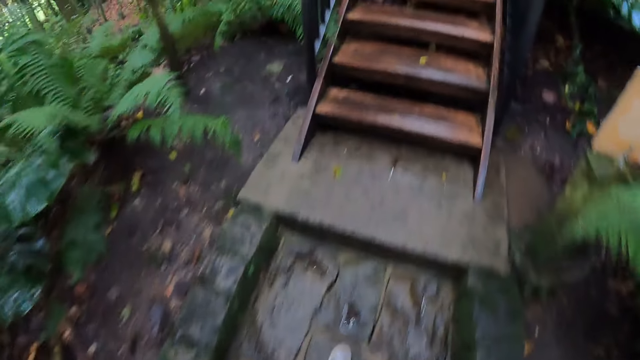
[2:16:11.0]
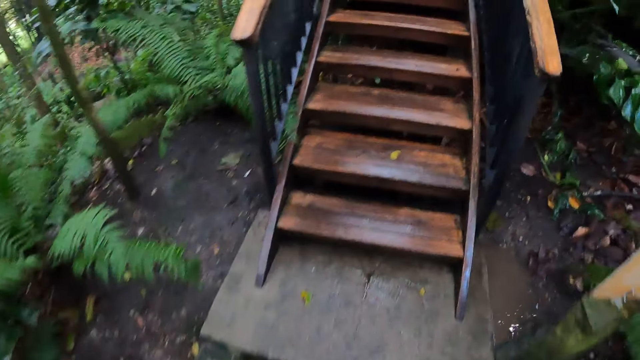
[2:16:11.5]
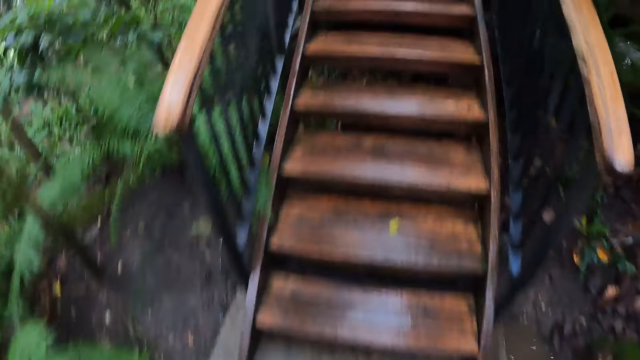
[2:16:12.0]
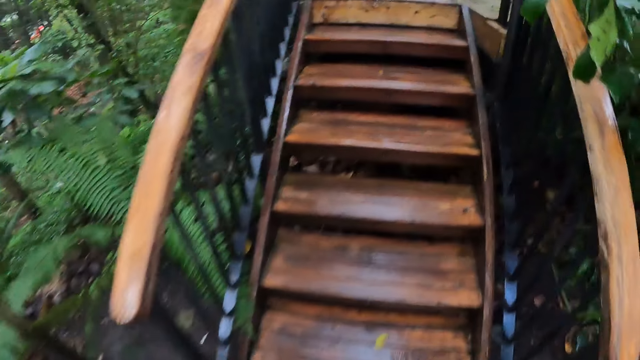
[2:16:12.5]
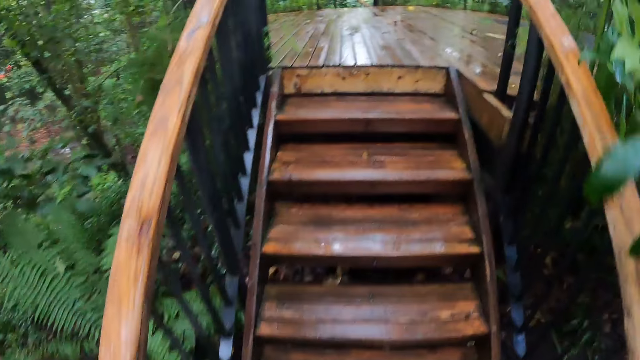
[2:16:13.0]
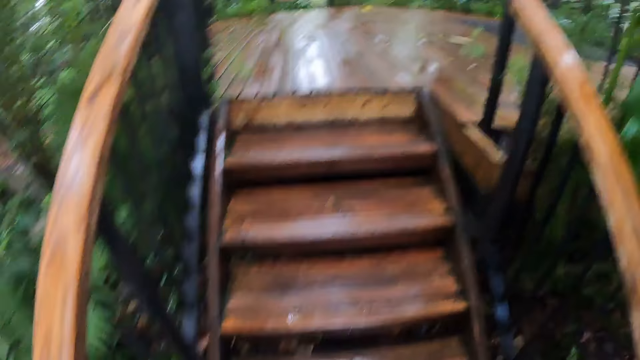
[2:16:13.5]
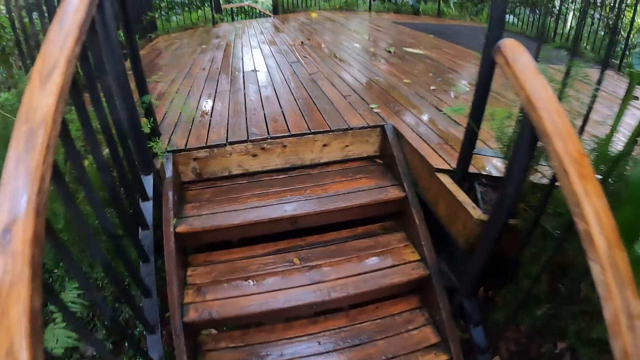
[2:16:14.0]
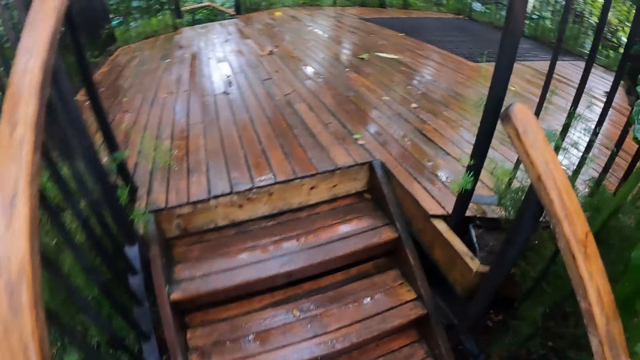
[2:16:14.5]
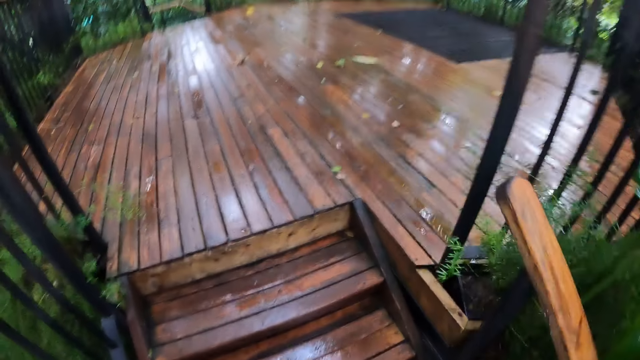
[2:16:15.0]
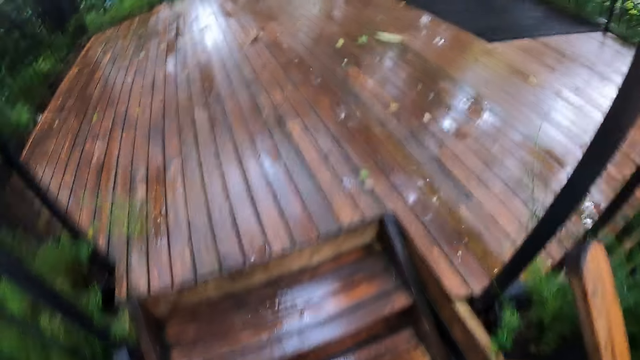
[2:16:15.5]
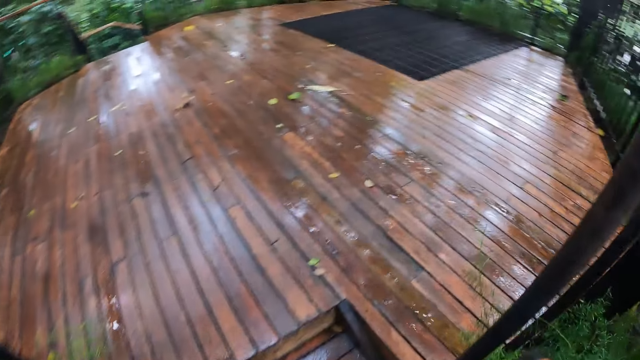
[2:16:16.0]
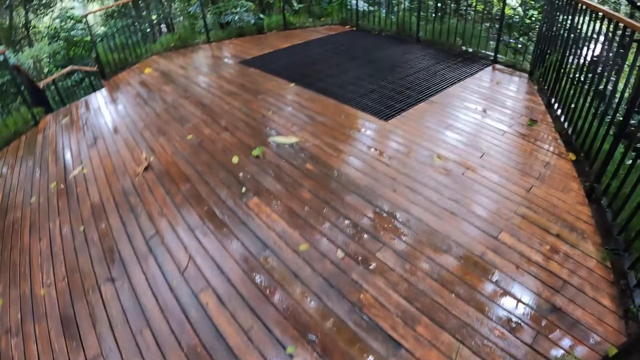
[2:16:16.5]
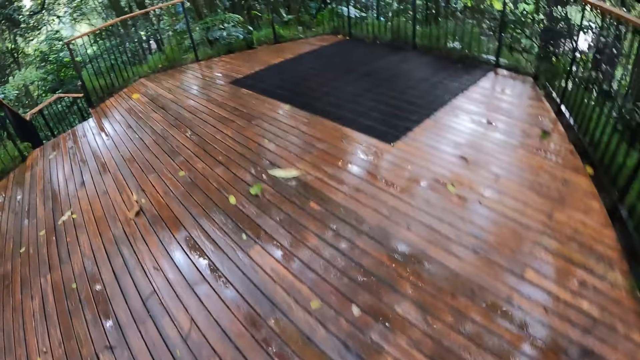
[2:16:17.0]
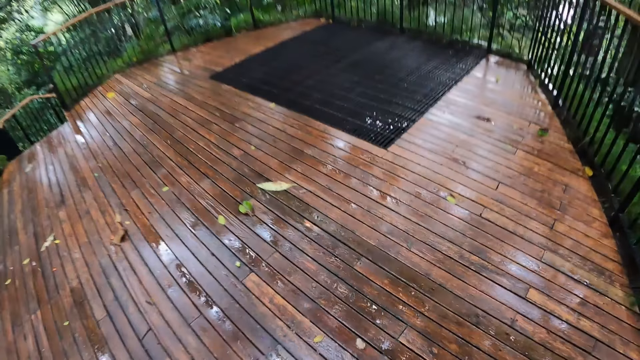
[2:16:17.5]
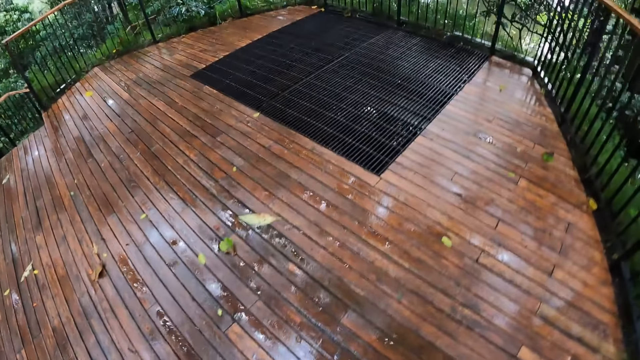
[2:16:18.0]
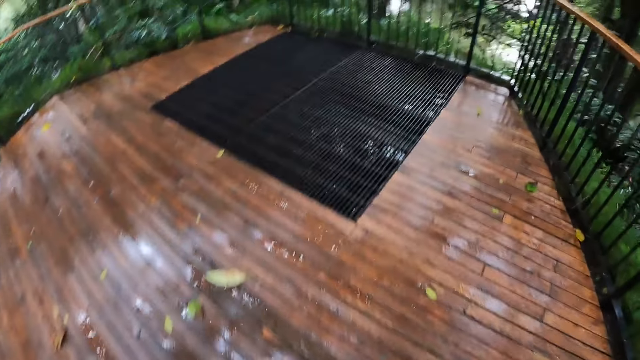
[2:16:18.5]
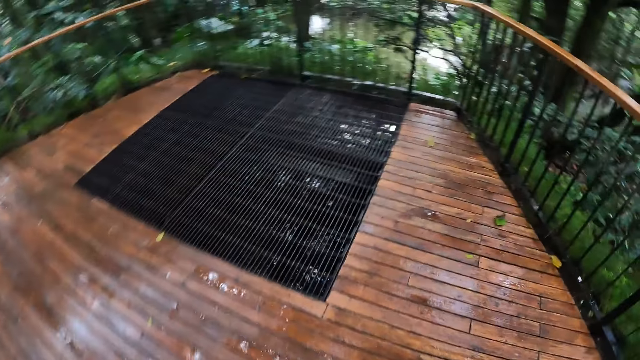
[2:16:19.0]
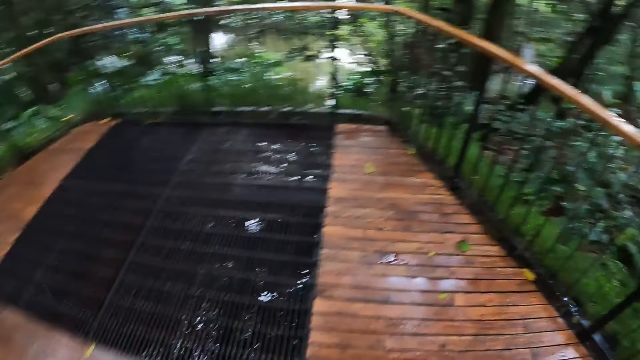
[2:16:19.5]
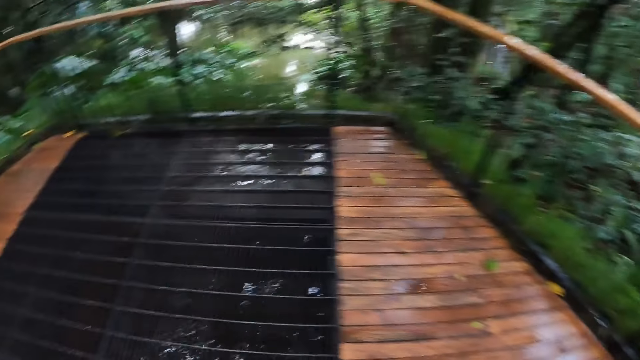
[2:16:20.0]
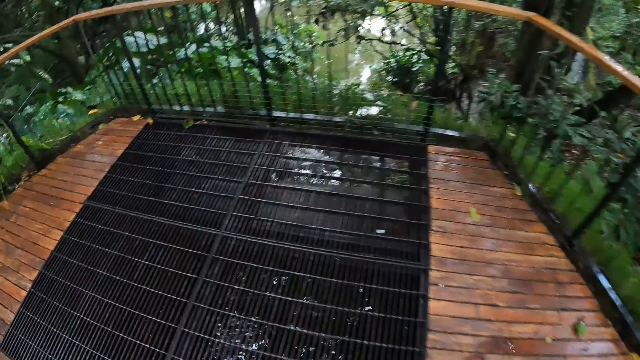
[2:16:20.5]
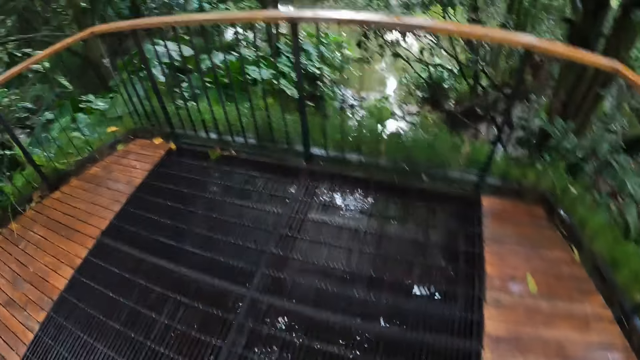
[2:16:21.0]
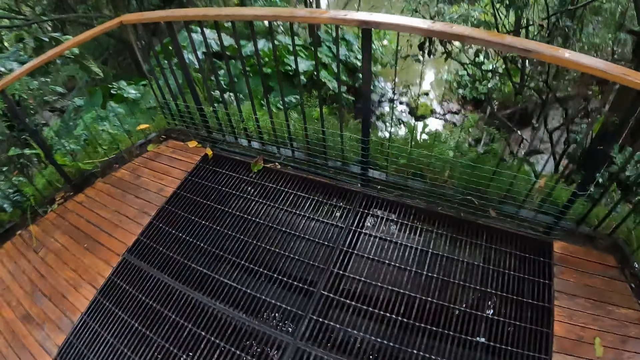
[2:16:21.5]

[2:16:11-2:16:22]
The camera wearer climbs a staircase. They walk around.

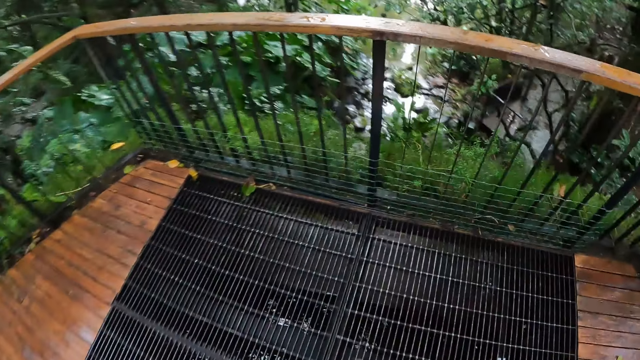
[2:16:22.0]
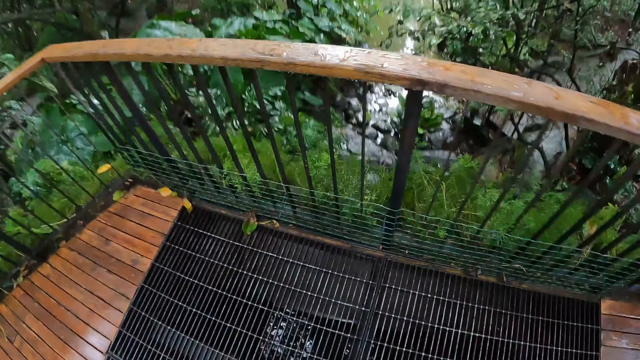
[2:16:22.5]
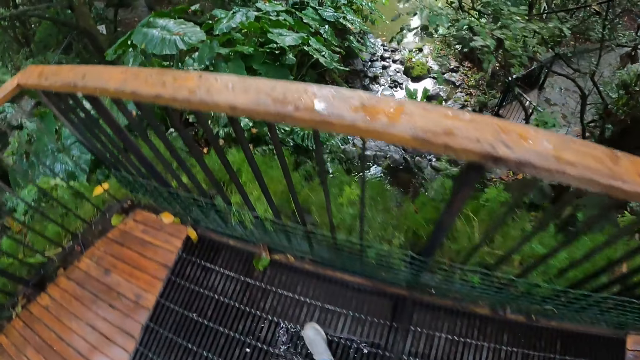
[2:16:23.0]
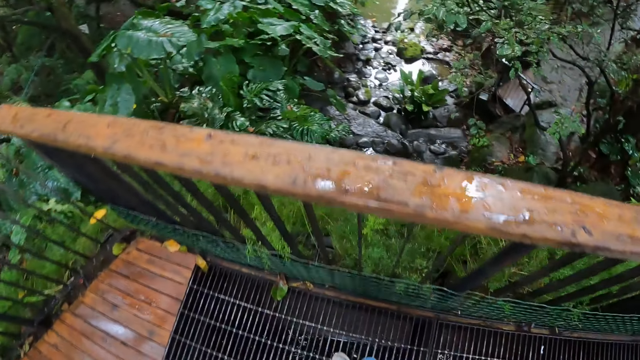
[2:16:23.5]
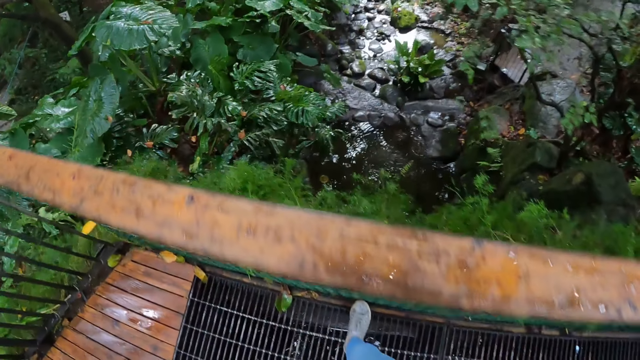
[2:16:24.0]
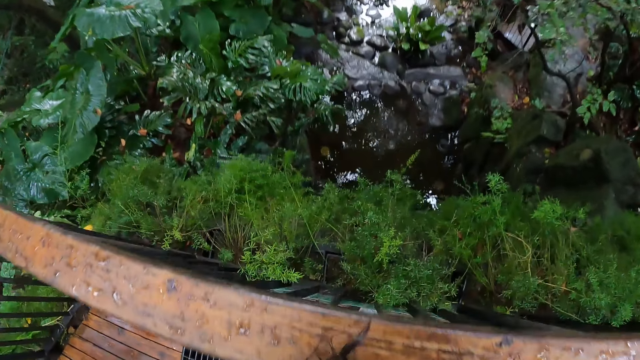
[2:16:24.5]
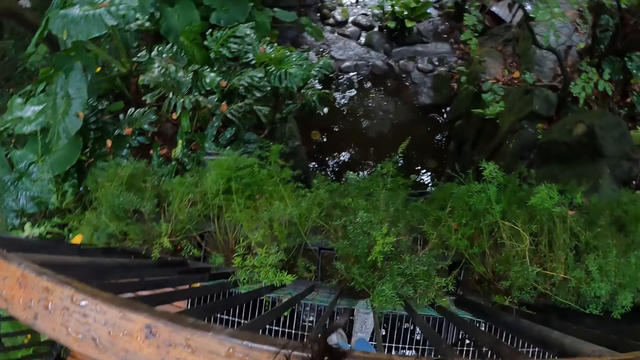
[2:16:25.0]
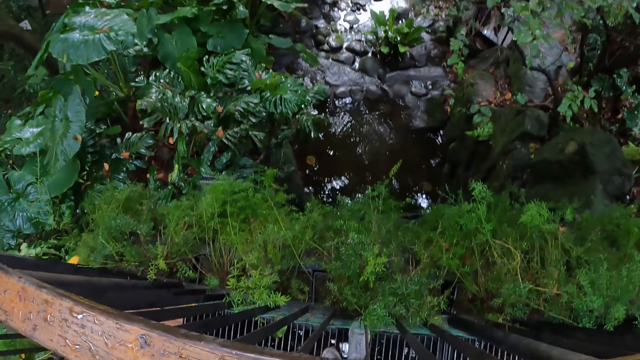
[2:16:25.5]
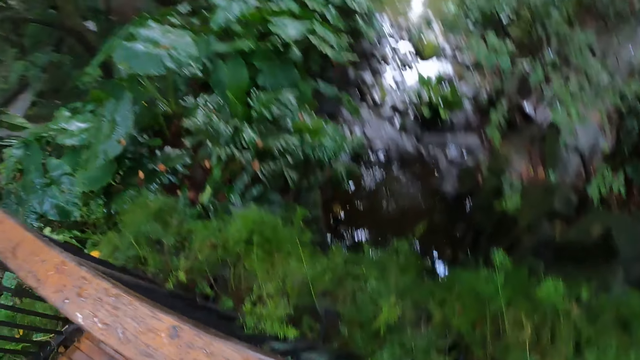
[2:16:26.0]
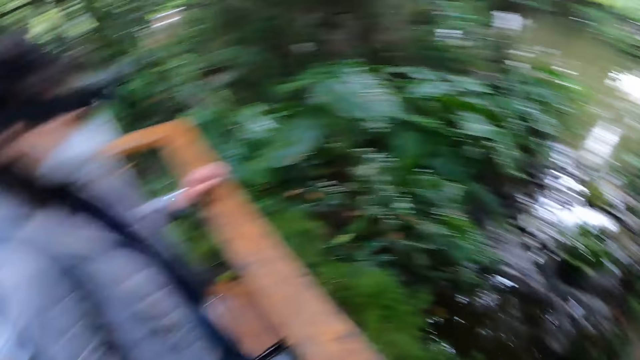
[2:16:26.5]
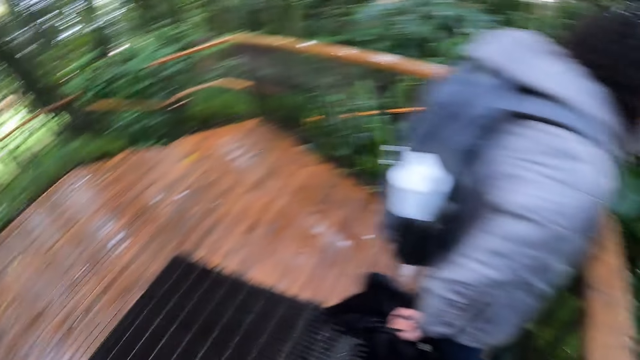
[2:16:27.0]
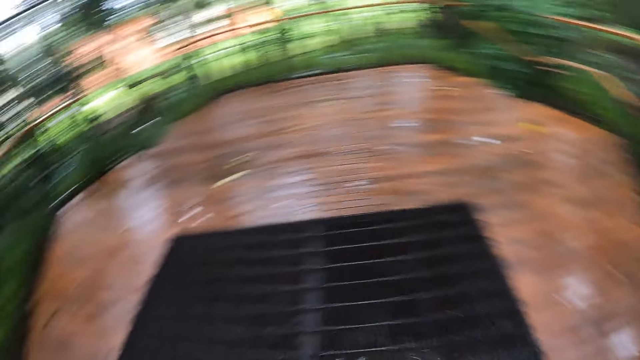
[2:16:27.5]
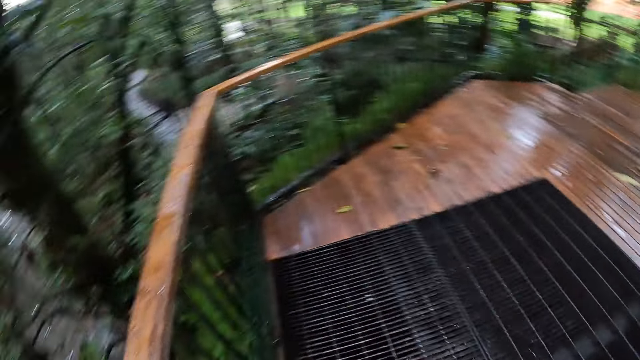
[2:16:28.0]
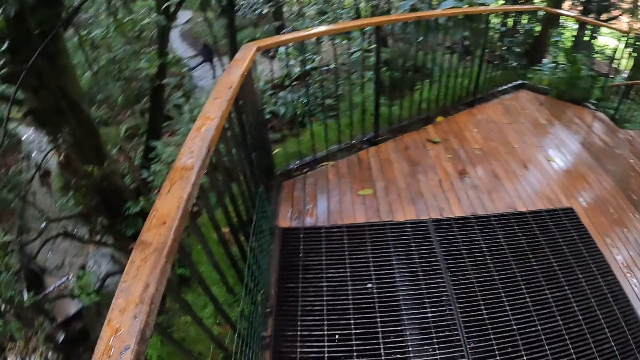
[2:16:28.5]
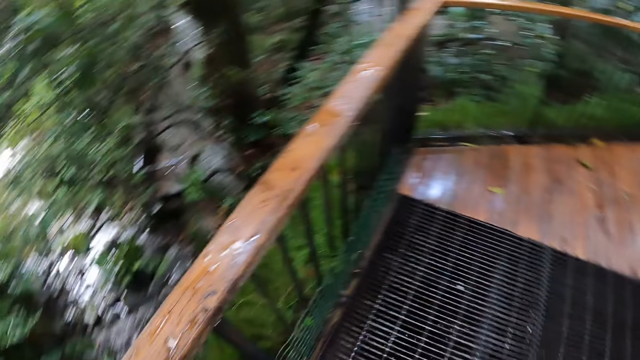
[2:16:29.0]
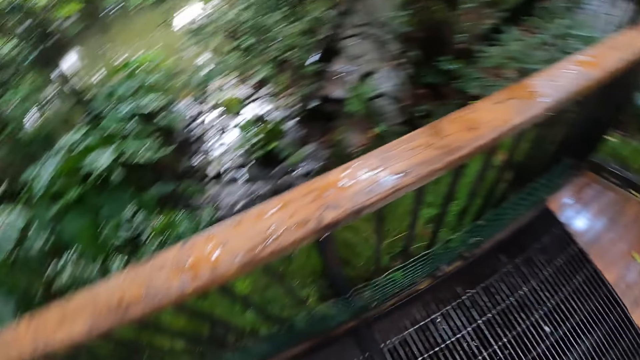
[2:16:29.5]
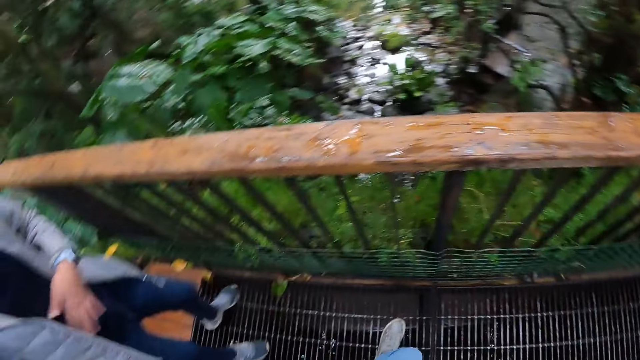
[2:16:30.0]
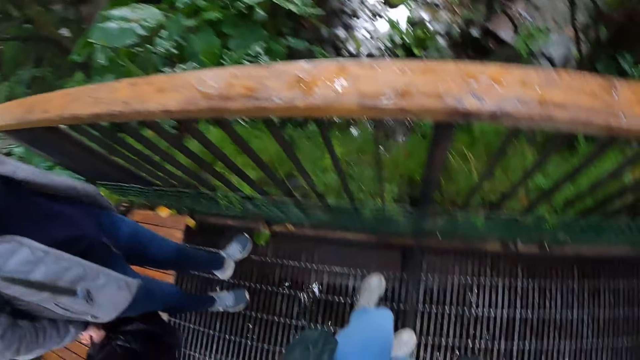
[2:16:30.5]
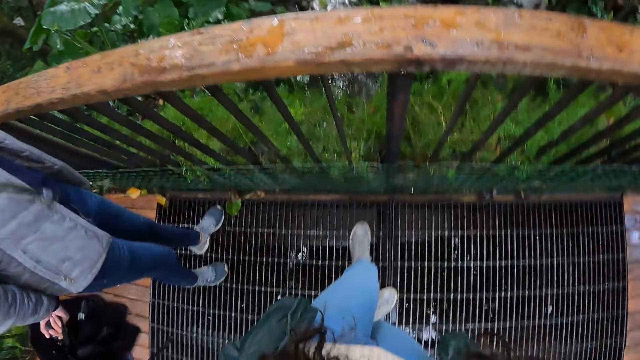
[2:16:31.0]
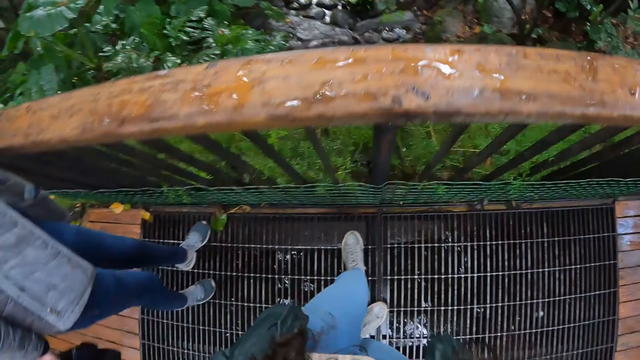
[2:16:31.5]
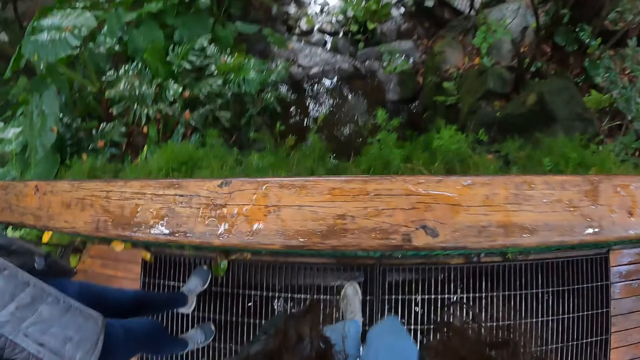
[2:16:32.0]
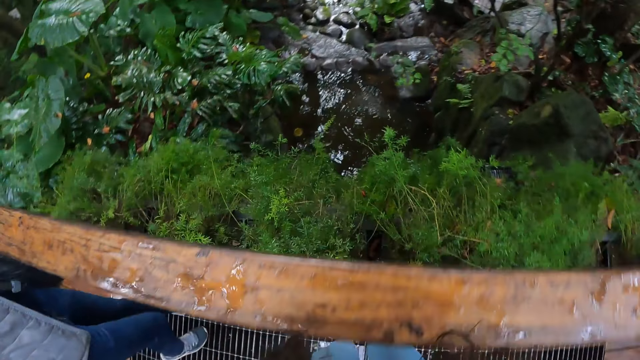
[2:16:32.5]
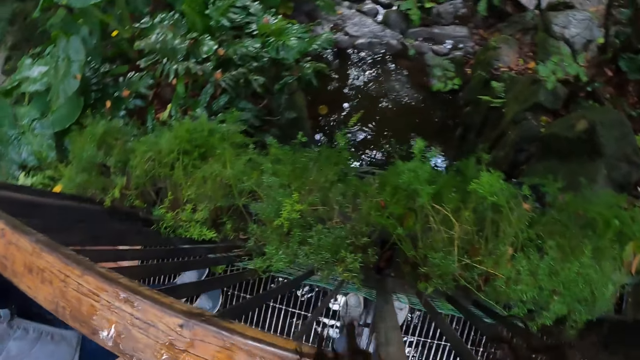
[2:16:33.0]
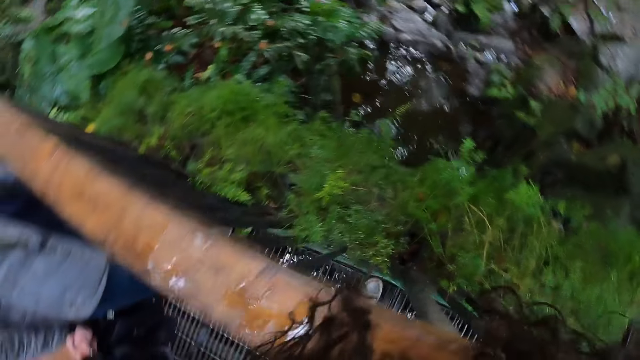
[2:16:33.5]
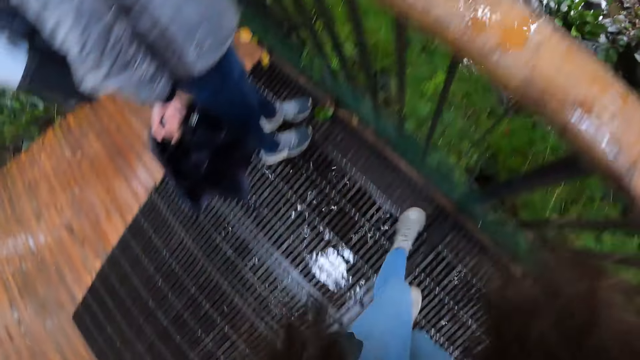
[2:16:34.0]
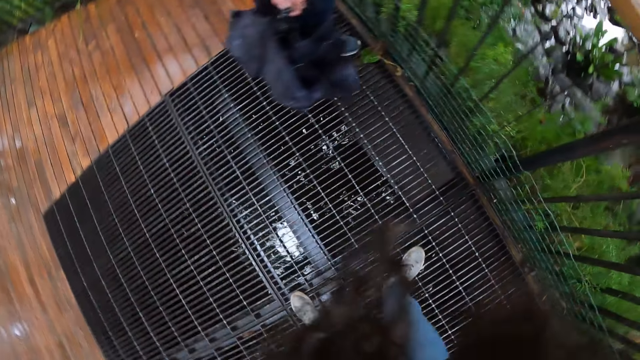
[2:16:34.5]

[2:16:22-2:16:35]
The camera wearer looks down at a river. They look around. A woman looks around. The woman stands beside the camera wearer. The woman moves around. The camera wearer walks around. The woman looks at the river. The camera wearer looks at the river. They look around. They walk around.
